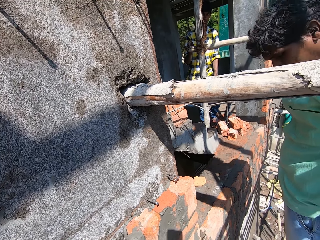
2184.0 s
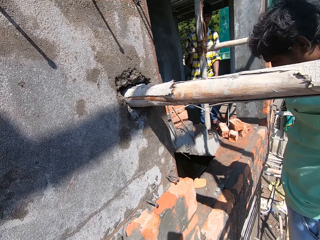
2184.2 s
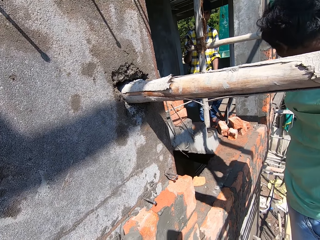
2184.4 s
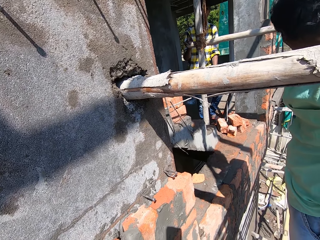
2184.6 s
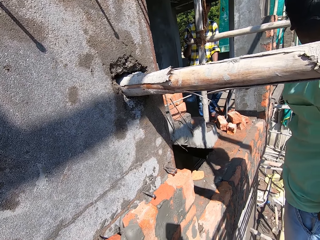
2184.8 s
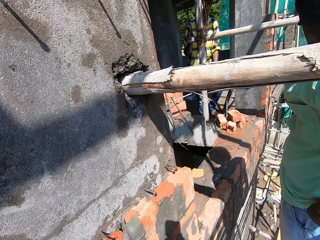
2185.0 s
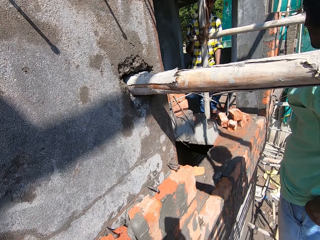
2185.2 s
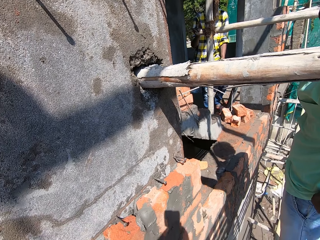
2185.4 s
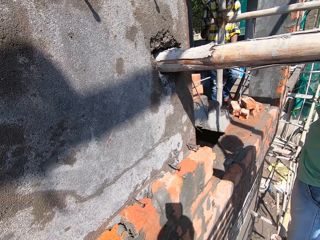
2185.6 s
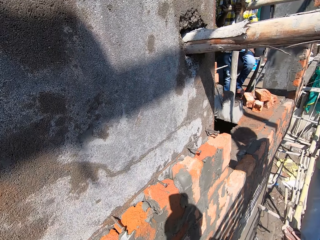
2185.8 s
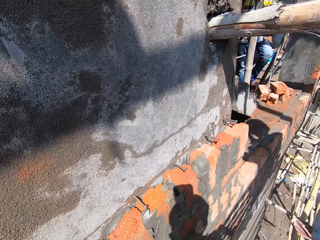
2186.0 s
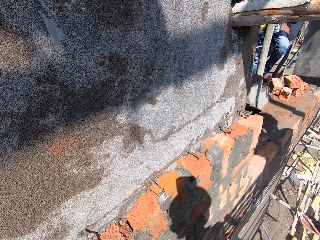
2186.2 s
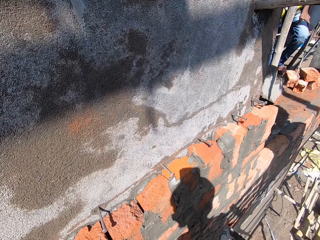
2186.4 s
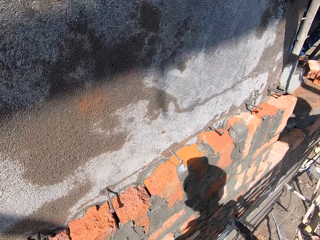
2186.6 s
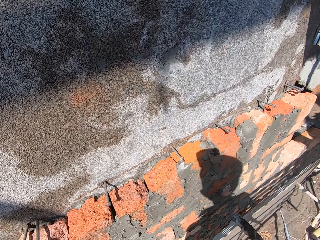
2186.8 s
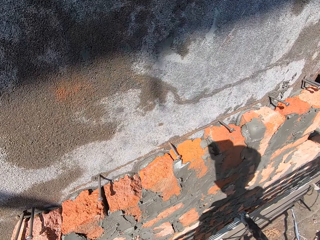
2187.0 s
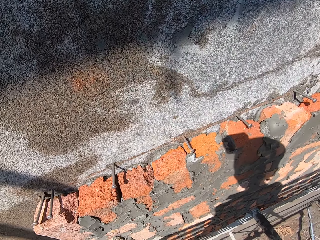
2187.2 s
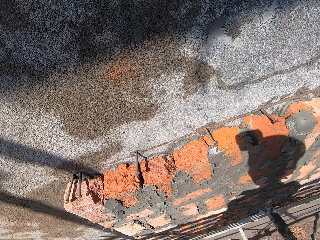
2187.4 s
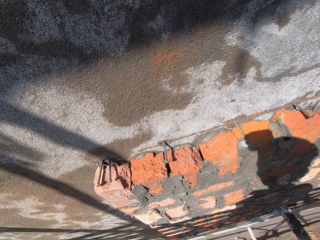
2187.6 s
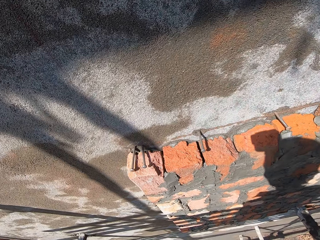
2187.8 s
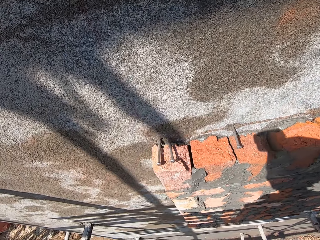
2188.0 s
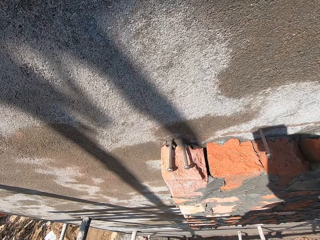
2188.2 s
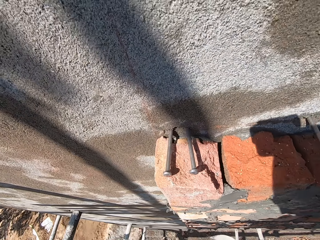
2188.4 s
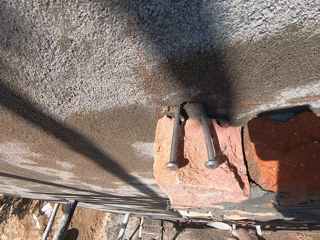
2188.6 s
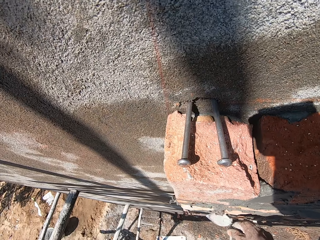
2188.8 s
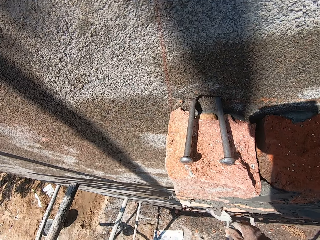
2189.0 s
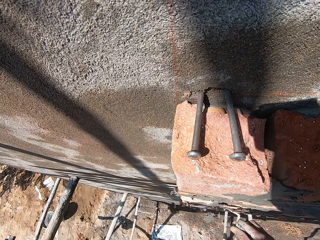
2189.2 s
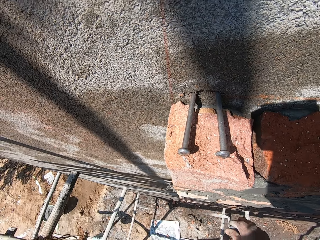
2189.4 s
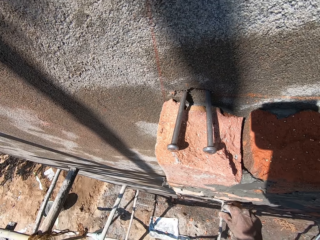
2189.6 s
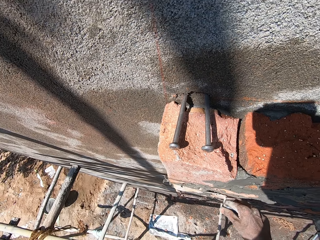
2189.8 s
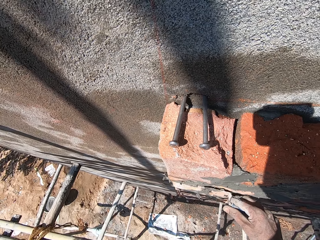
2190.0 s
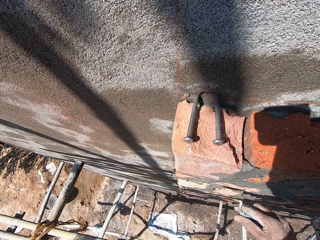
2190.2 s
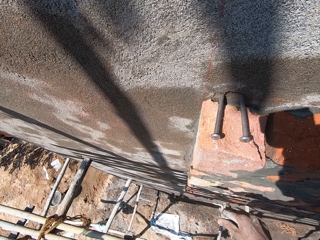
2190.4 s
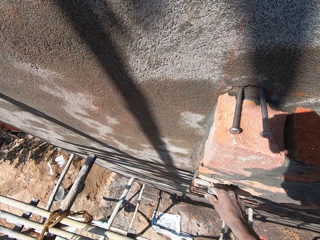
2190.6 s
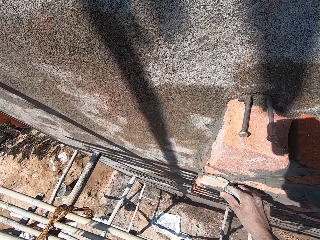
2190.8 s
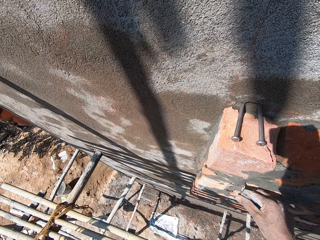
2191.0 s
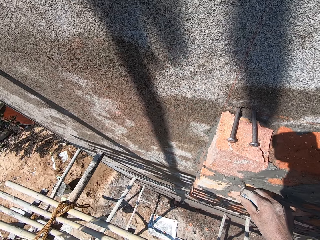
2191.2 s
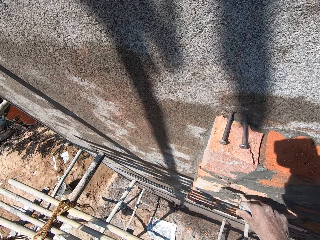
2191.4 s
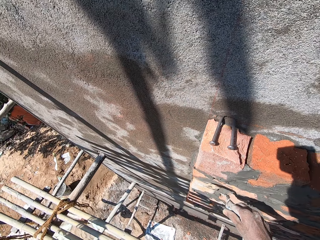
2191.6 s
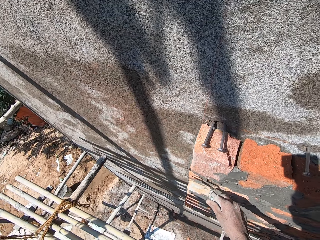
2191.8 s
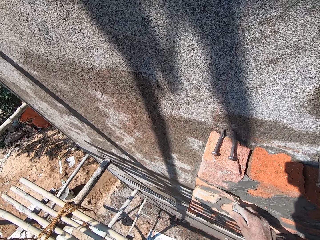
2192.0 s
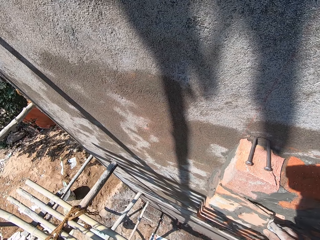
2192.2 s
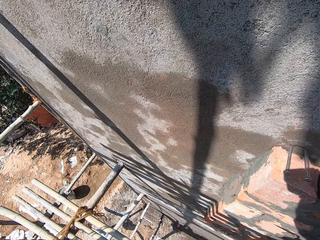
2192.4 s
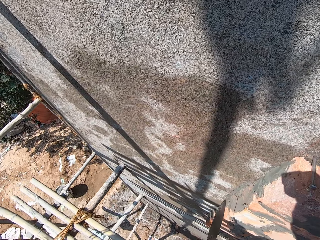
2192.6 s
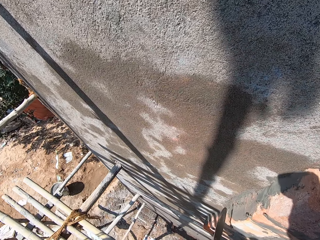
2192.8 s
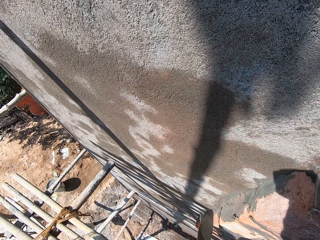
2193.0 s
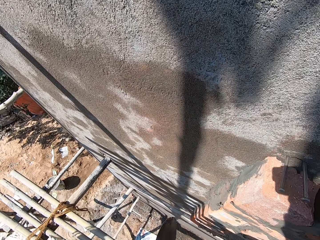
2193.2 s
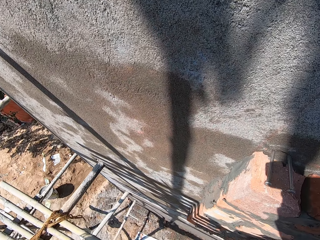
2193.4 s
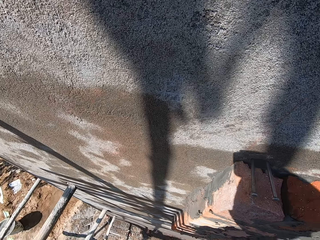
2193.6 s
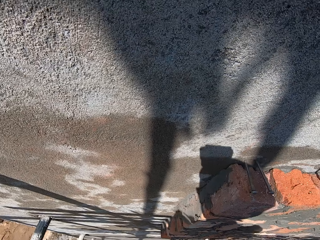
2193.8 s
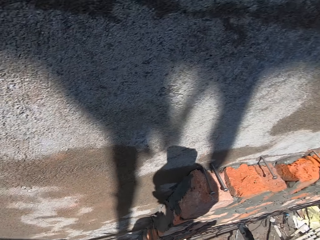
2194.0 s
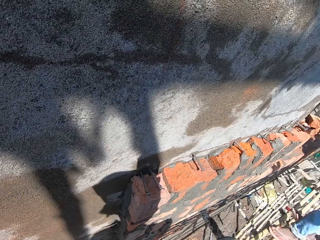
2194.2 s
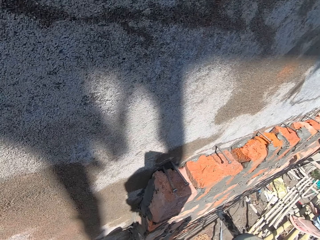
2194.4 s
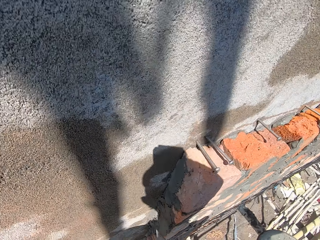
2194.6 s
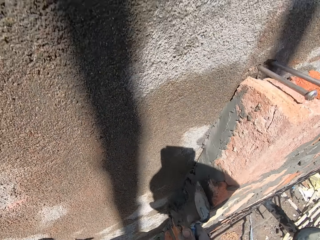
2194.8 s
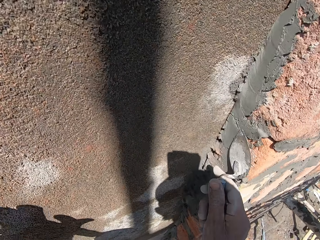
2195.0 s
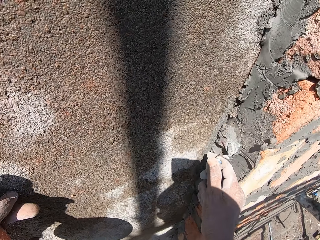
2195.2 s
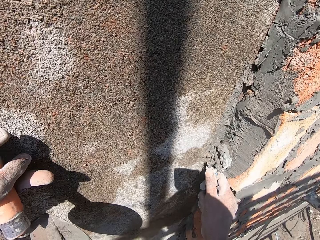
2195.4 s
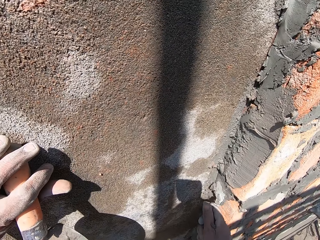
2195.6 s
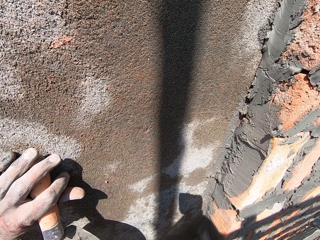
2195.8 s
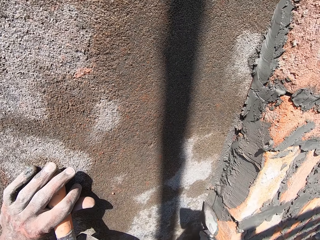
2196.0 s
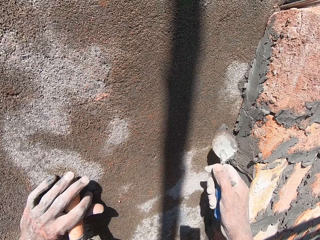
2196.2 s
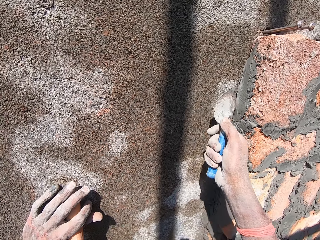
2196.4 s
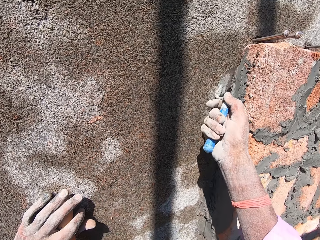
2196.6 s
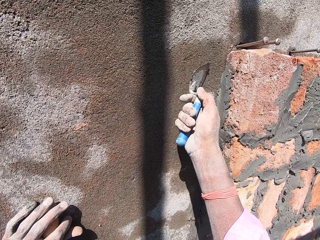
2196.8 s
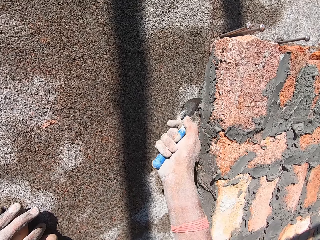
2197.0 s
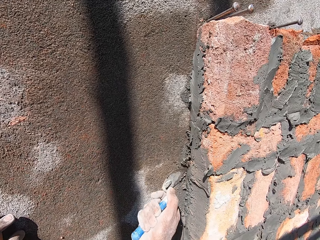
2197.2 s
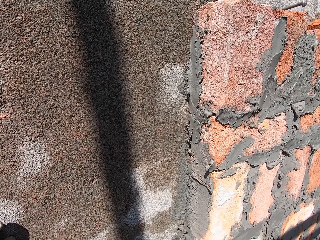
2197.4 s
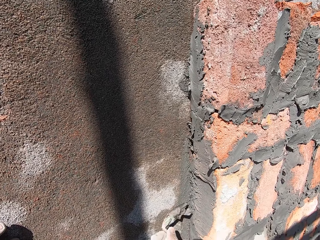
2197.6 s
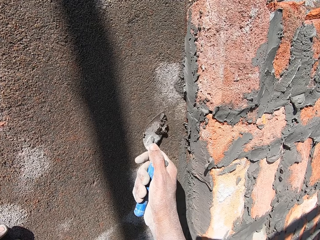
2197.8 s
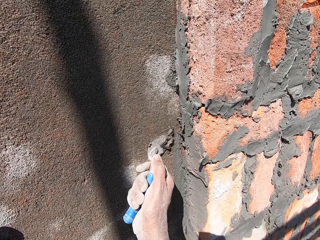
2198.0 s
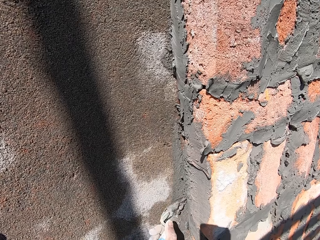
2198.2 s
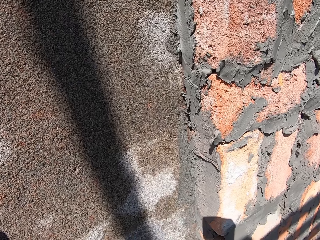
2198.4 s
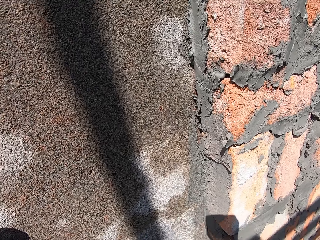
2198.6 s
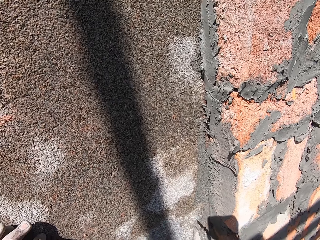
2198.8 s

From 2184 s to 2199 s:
A man converses with another man. The camera wearer scrapes the mortar from some bricks at the wall with the trowel in his right hand. He spreads mortar on the bricks with the trowel. He converses with the other man. He scrapes the mortar from some bricks at the wall with the trowel in his right hand. He spreads mortar on the bricks with the trowel. The other man converses with the camera wearer.

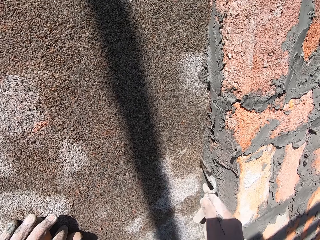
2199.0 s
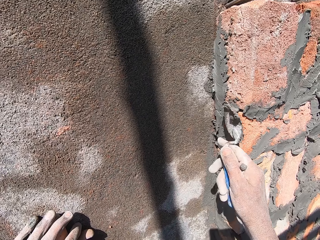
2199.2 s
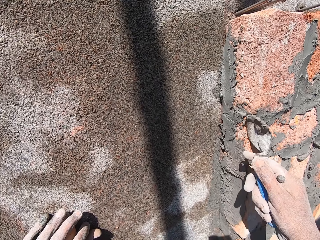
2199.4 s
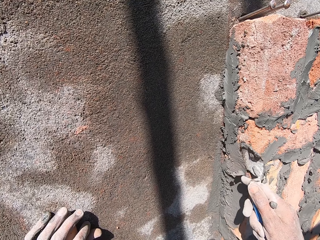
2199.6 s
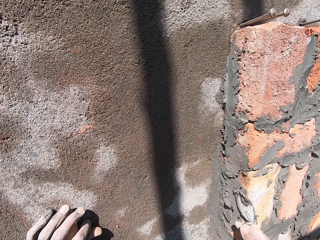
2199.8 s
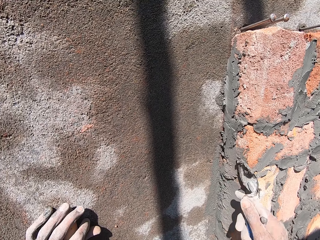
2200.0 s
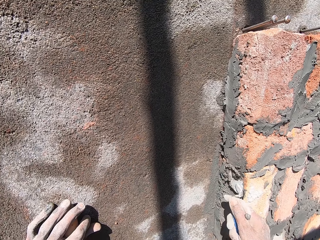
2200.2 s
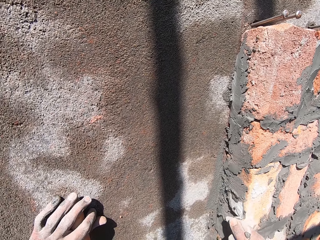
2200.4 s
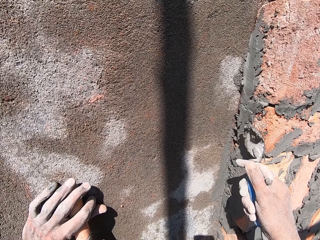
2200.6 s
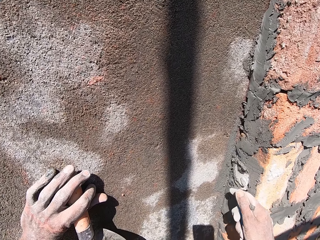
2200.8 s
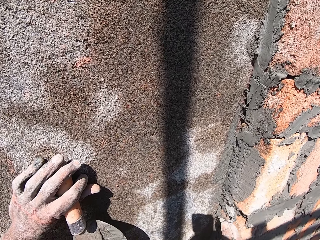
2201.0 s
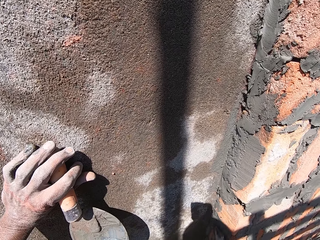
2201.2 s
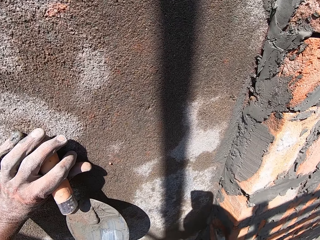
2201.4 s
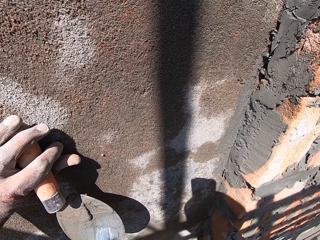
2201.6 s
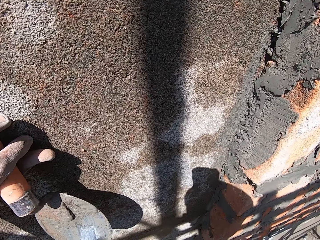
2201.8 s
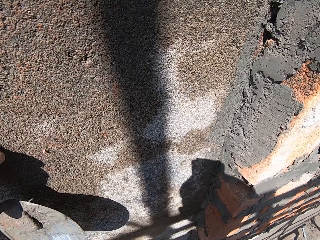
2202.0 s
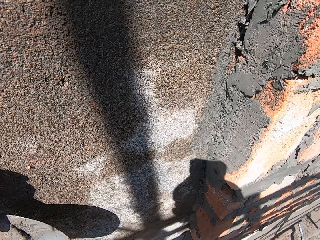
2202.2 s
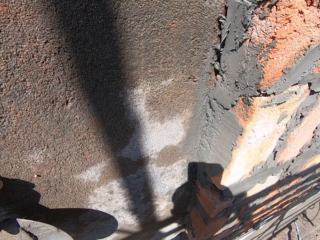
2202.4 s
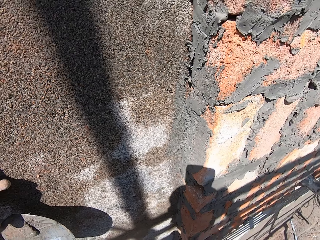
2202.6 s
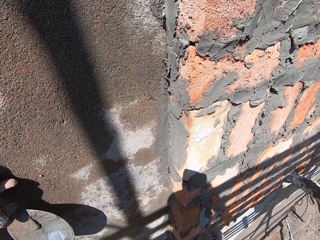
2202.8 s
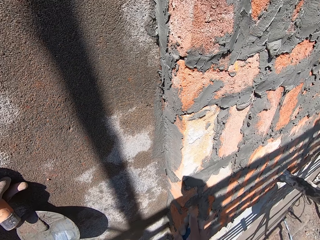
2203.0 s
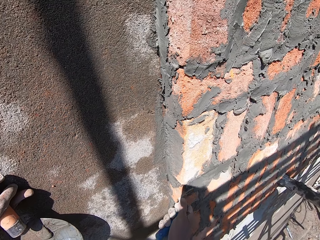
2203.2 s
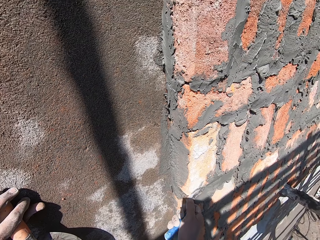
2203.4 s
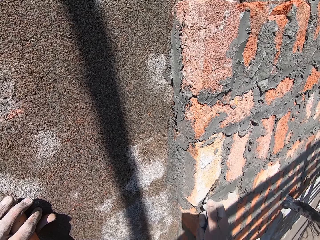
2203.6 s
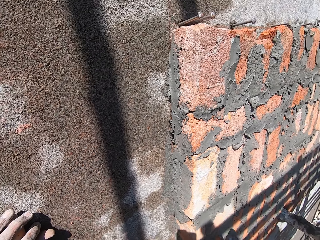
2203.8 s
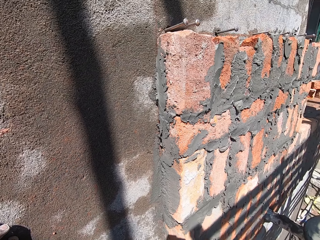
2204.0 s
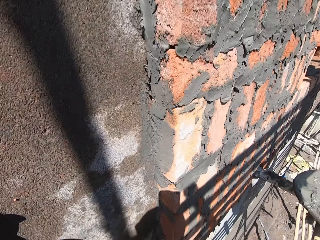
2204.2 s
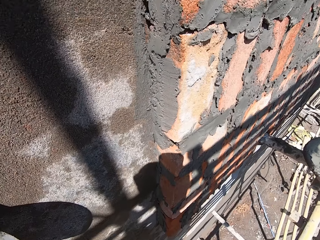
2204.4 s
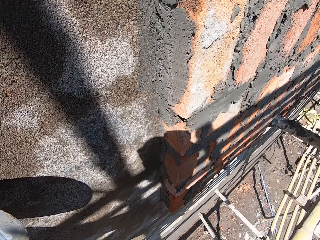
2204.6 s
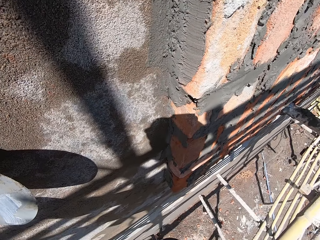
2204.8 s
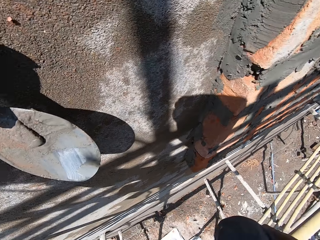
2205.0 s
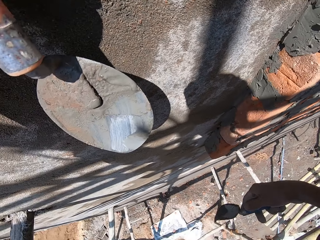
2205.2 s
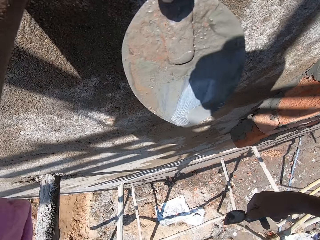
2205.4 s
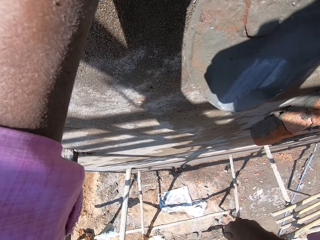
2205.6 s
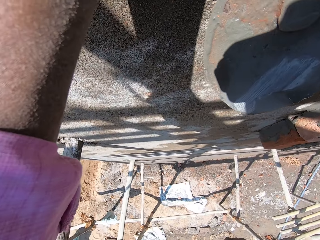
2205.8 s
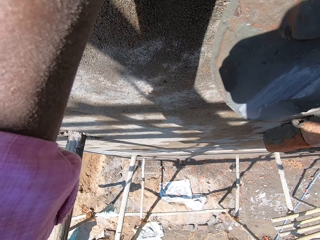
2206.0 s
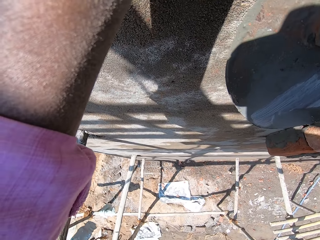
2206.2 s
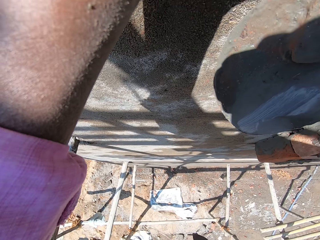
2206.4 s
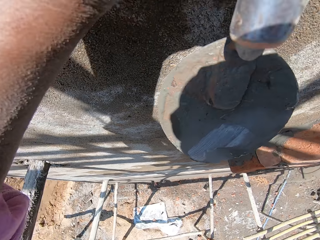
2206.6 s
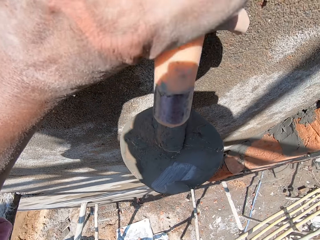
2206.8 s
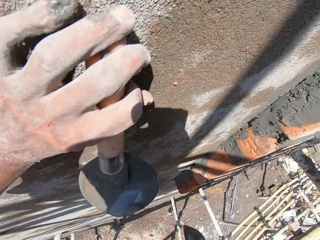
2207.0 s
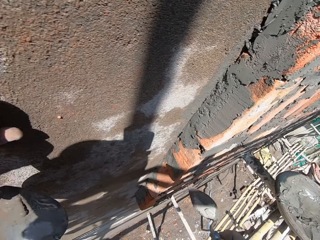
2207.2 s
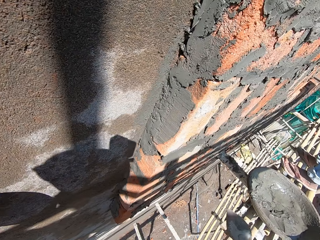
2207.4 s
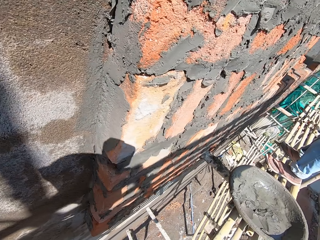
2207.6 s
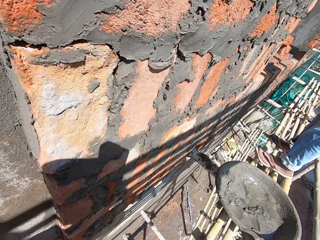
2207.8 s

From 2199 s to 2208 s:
The camera wearer dialogues with a man. They spread mortar on the bricks with a trowel. They hold the trowel.
